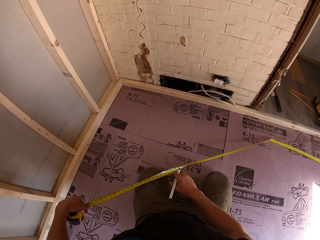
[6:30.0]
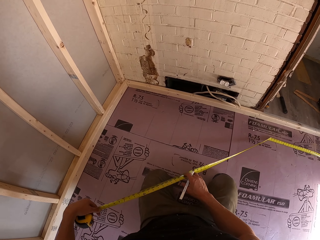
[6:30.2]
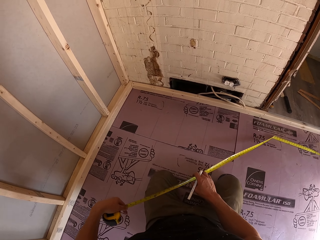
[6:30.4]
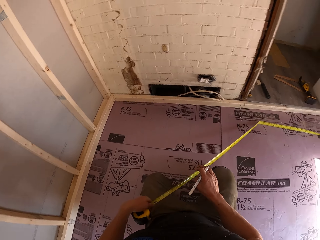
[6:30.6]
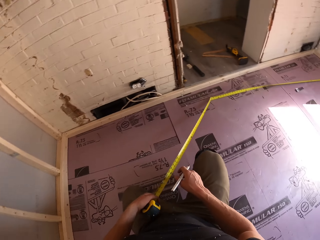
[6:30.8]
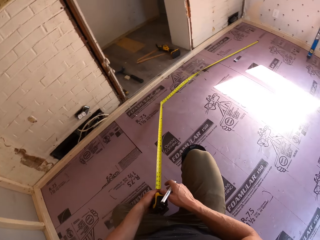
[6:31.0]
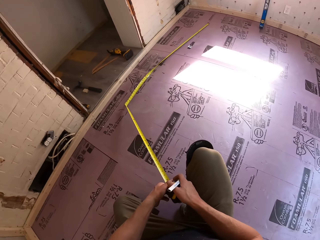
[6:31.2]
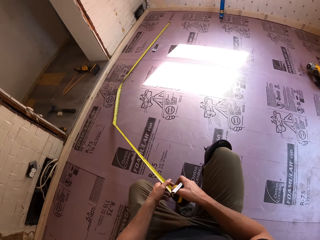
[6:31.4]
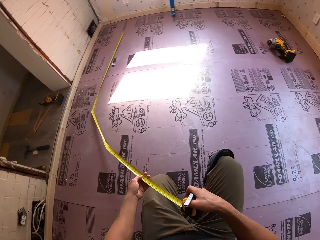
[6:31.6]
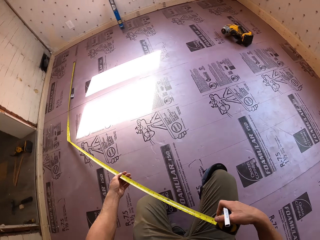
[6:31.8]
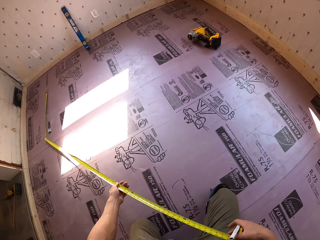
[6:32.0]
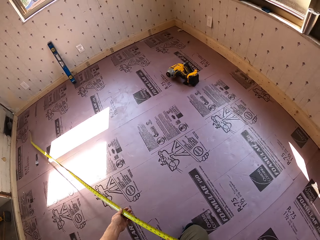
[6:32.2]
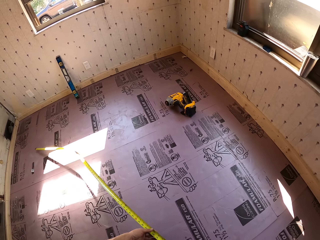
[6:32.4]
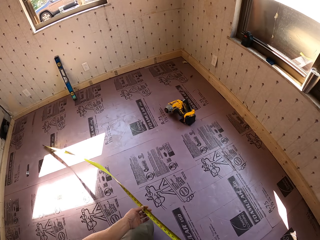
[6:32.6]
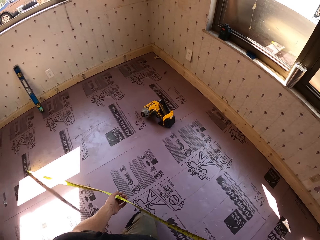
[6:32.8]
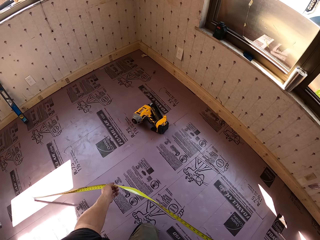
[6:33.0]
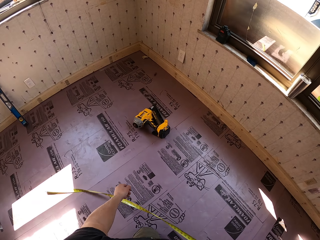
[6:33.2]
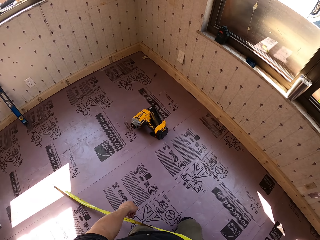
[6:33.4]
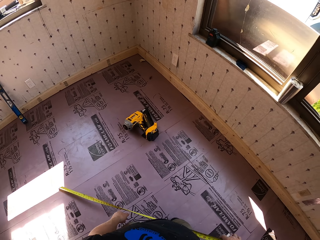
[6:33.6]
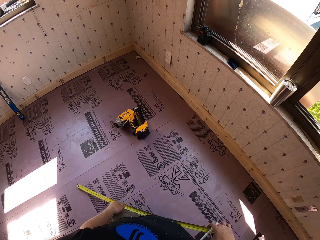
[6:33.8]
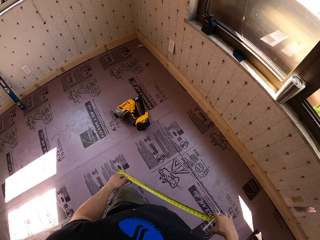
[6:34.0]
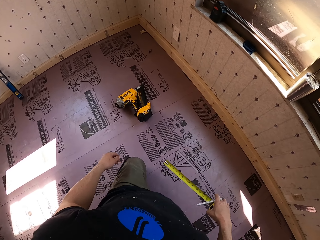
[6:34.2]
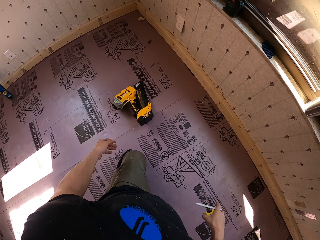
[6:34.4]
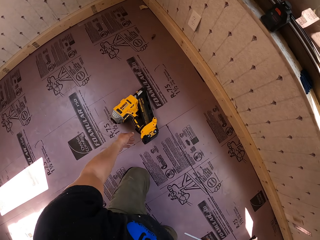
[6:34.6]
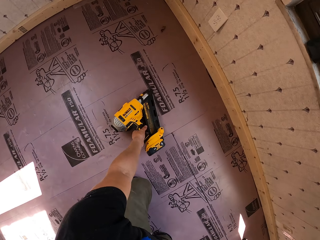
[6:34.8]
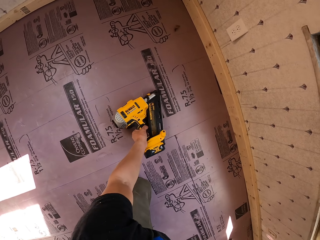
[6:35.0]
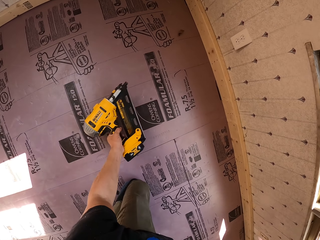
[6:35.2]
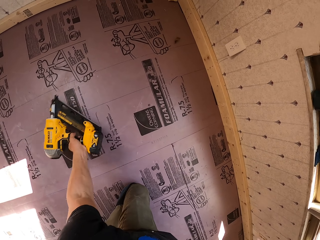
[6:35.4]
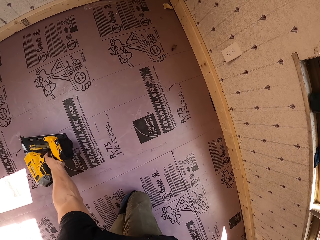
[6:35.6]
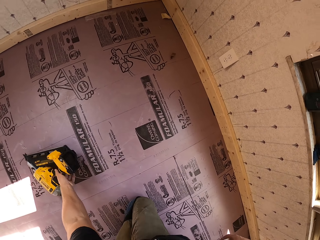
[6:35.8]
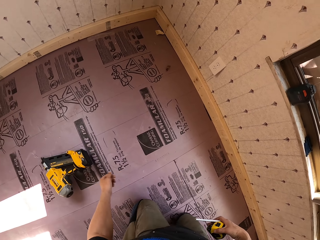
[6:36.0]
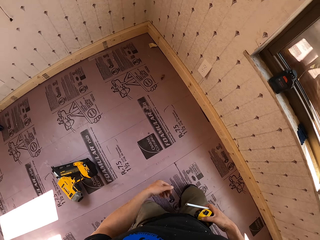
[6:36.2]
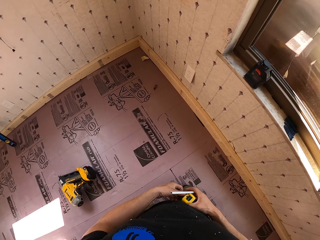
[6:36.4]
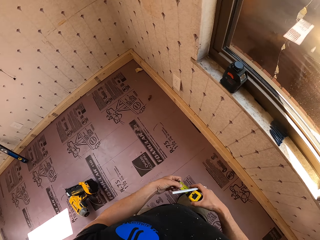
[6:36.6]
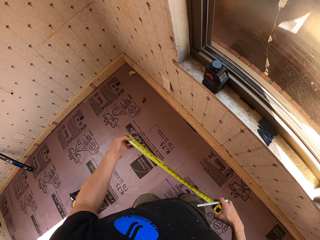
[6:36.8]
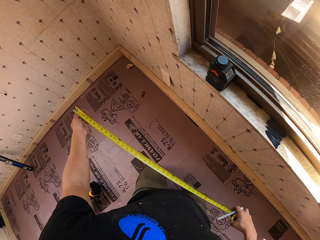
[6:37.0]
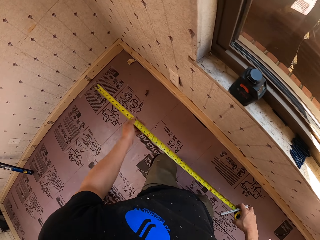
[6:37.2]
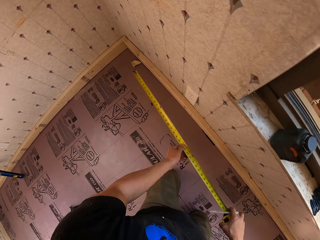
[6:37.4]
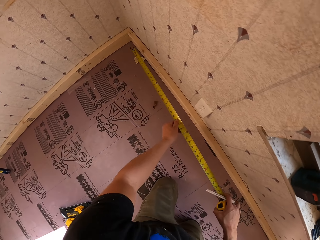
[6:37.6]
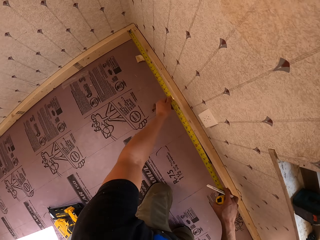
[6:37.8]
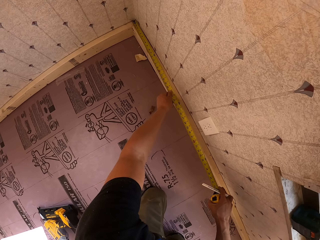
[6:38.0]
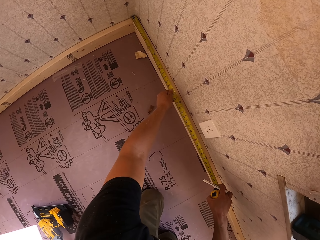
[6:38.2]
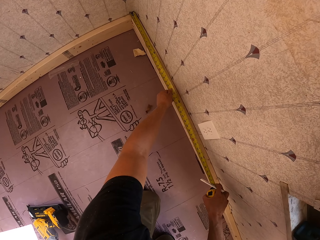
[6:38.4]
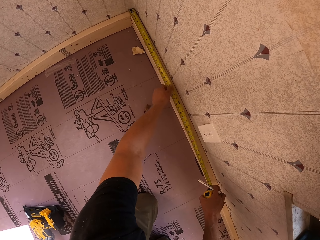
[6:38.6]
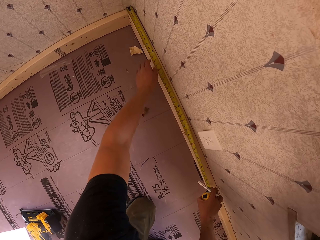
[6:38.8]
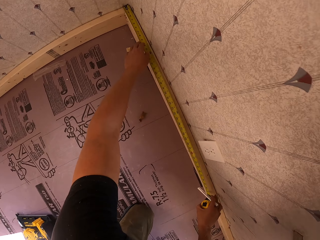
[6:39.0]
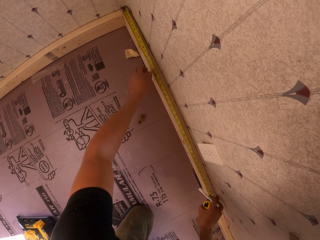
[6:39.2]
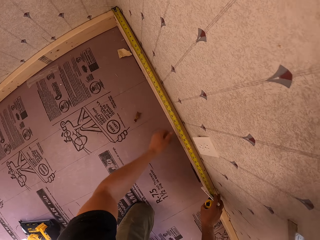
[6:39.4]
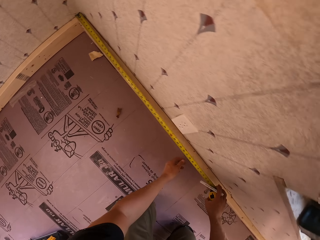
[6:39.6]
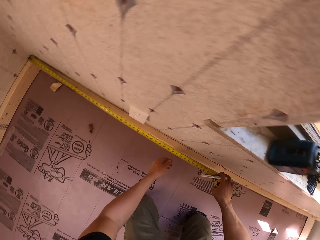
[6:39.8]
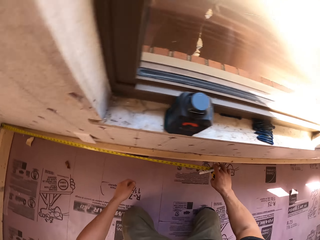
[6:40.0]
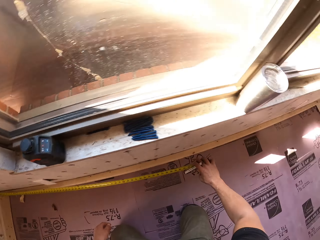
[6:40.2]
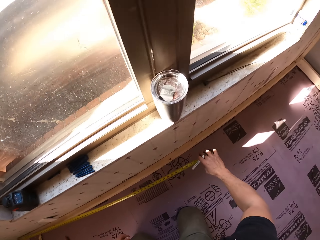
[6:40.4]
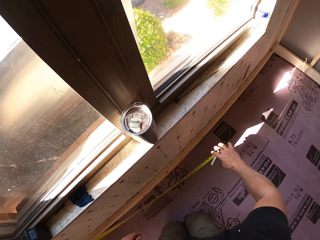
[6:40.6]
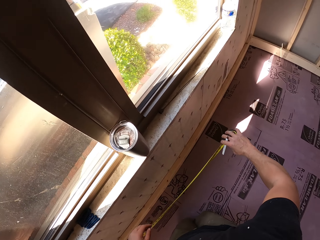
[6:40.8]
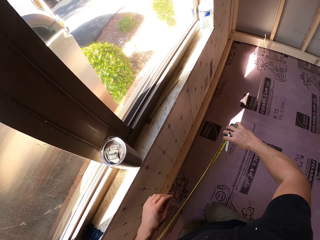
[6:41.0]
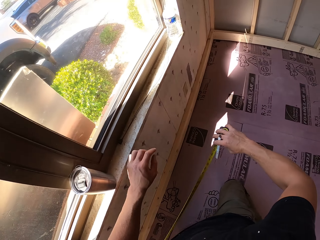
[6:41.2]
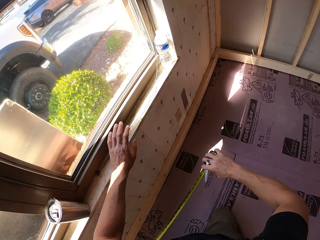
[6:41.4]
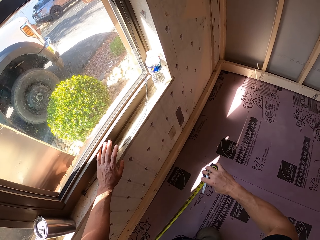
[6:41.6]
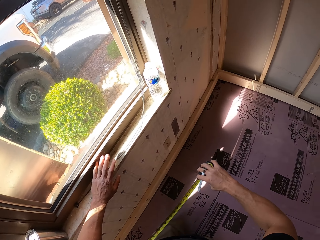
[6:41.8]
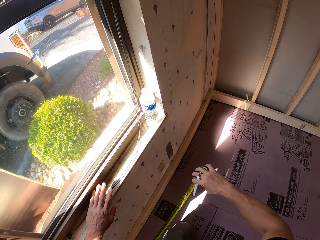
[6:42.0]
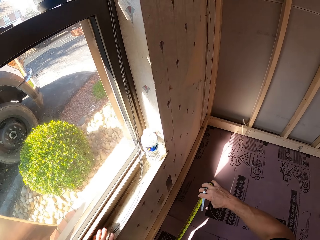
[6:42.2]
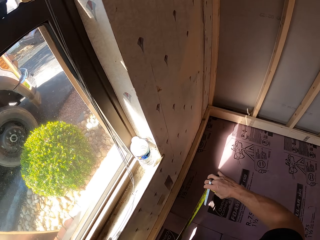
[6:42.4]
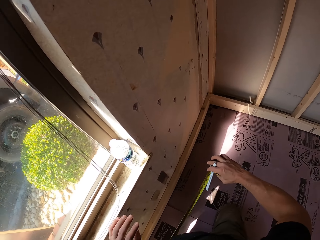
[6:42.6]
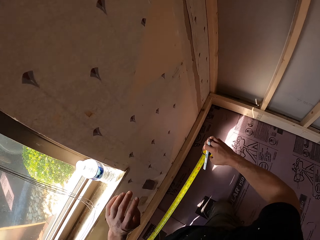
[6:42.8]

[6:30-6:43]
The camera wearer moves forward. They move the drill. They open the tape measure. They measure the wood. They move the tape measure.

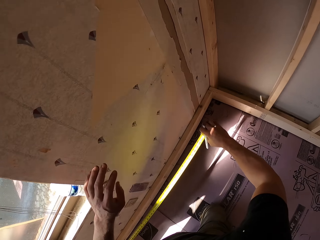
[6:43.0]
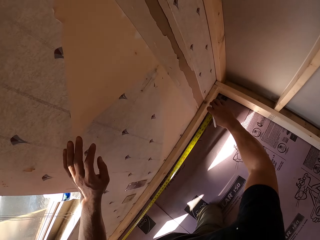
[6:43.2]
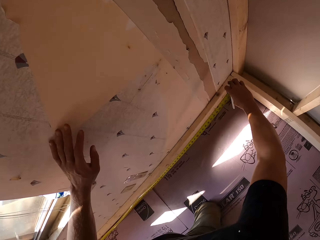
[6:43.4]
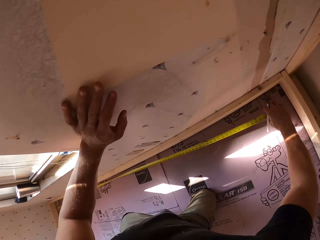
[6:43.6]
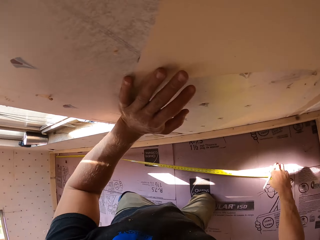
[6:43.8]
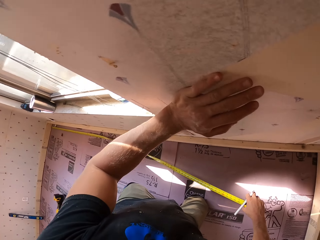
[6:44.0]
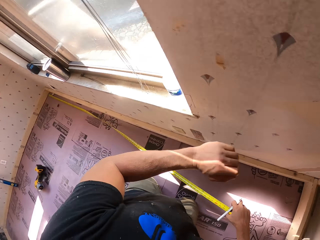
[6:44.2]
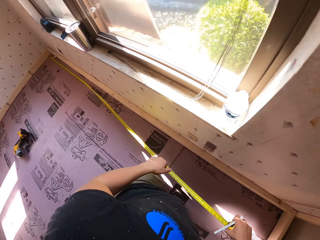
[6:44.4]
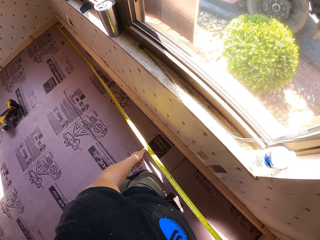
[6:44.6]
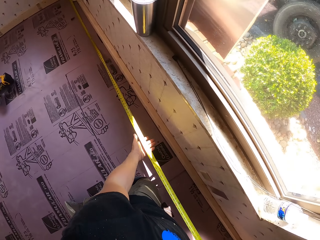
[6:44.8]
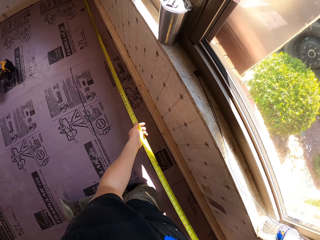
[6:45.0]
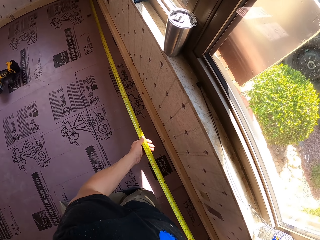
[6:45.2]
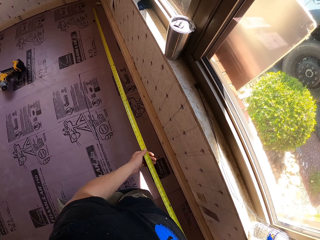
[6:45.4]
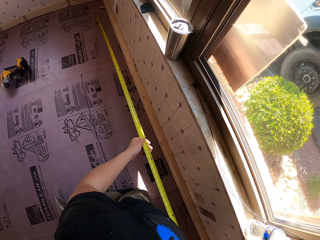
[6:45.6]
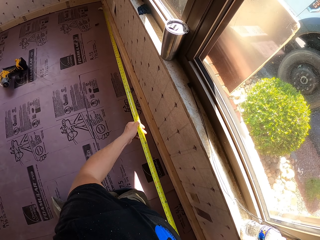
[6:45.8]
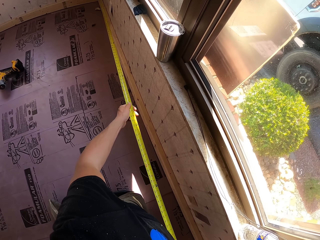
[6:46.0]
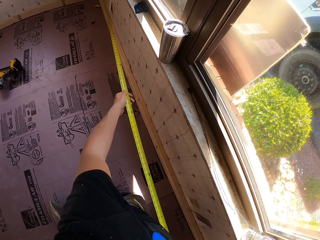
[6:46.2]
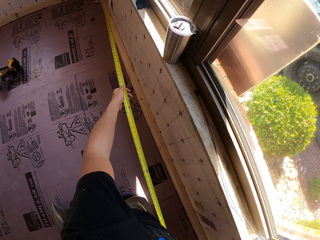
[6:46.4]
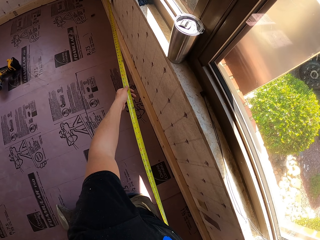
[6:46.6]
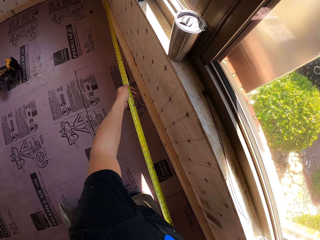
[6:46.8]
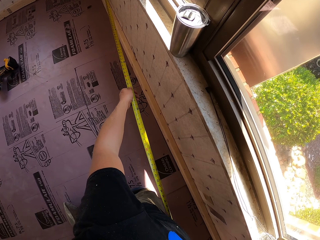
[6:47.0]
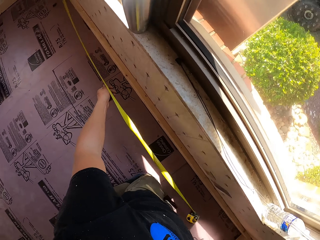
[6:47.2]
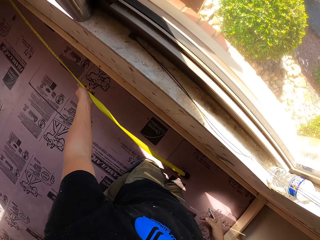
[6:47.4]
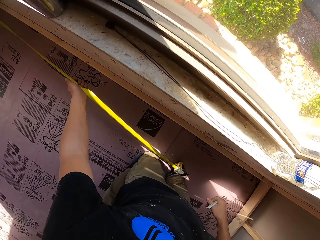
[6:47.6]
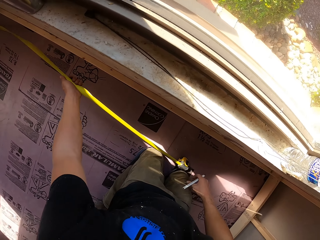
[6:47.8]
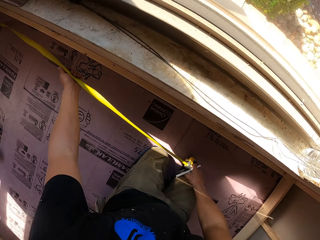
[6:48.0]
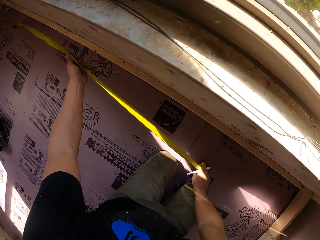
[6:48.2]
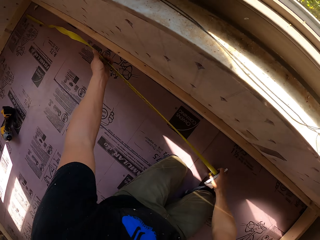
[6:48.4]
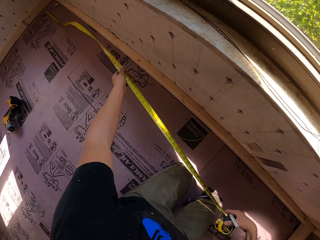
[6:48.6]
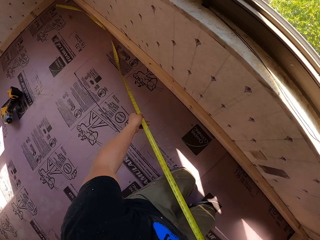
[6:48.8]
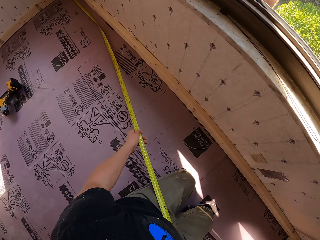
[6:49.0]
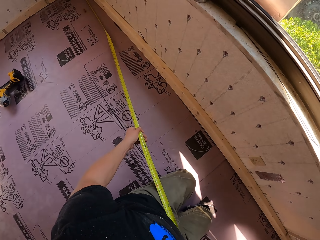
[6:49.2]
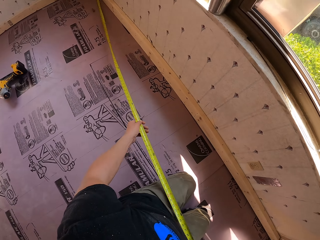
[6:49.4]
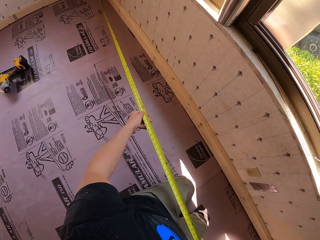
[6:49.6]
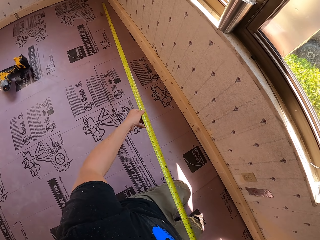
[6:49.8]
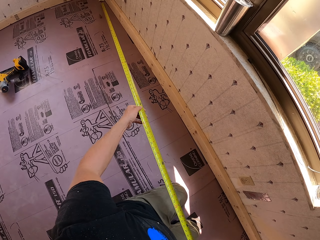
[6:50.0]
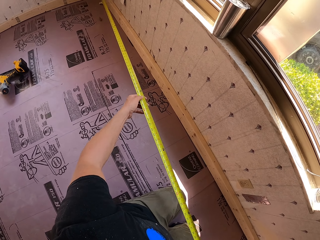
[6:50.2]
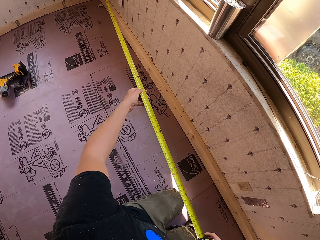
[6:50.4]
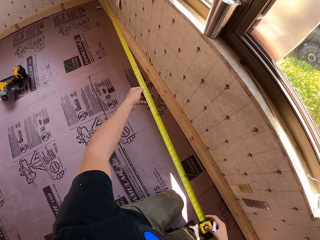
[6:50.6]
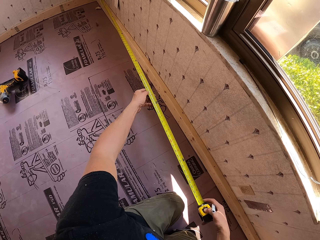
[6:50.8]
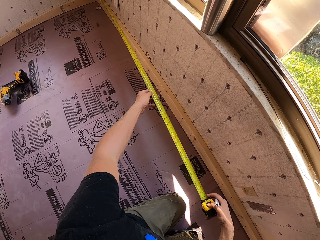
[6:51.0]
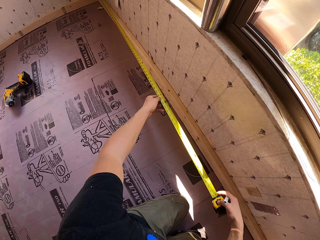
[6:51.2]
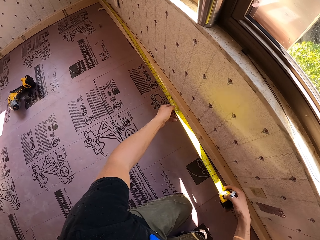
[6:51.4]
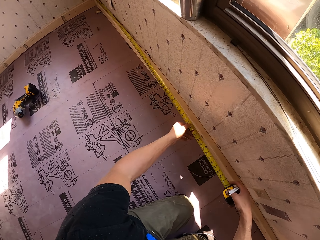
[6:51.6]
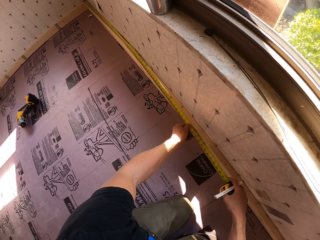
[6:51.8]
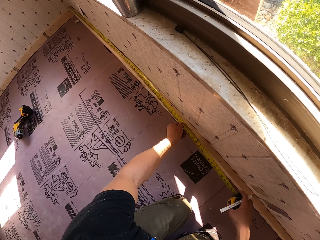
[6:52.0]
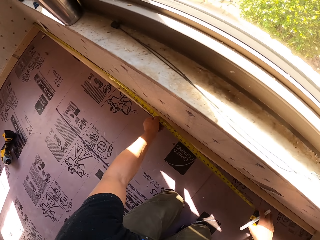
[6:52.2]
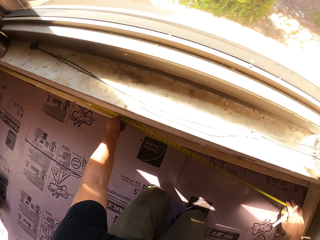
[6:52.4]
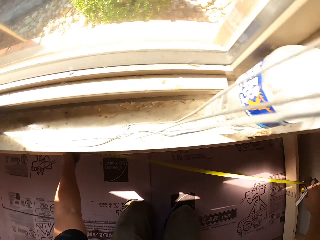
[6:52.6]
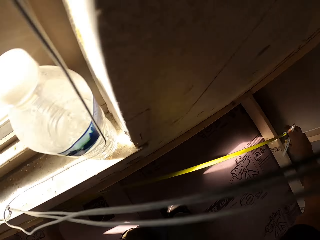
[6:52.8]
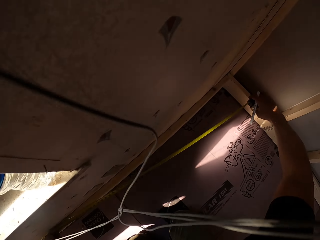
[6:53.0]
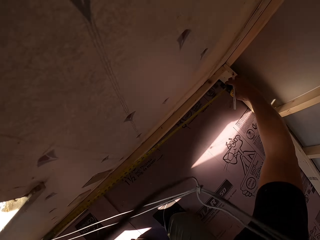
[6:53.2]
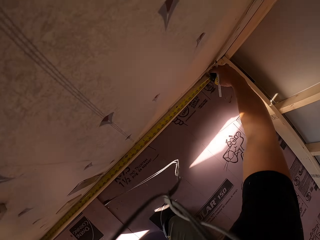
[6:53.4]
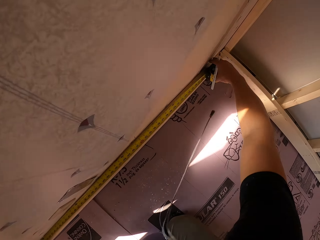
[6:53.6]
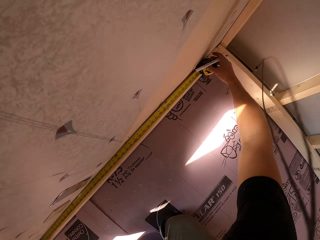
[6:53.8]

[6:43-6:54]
The camera wearer lifts the tape measure. They drop the tape measure. They pick up the tape measure. They adjust the tape. They measure the wood. They move the tape measure. They measure the distance.
